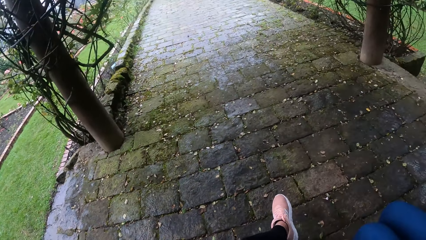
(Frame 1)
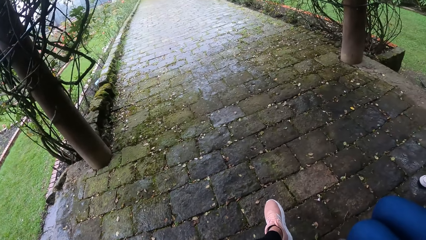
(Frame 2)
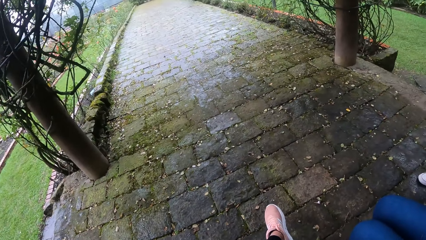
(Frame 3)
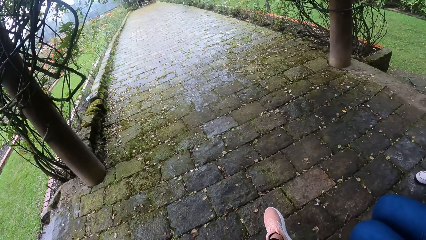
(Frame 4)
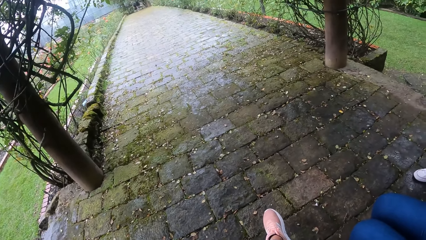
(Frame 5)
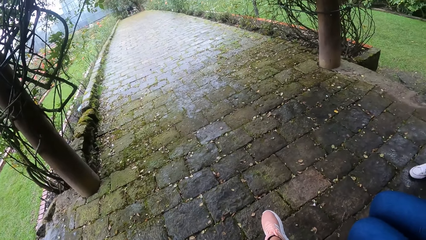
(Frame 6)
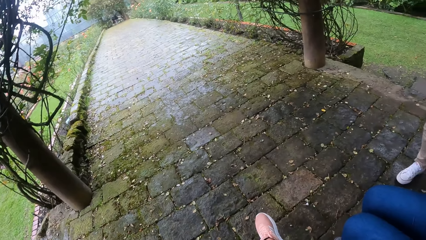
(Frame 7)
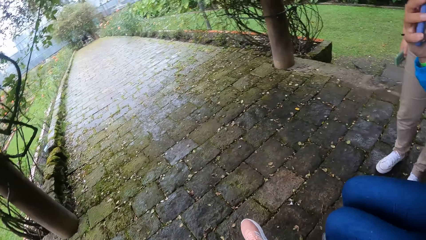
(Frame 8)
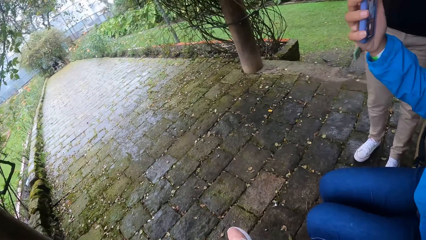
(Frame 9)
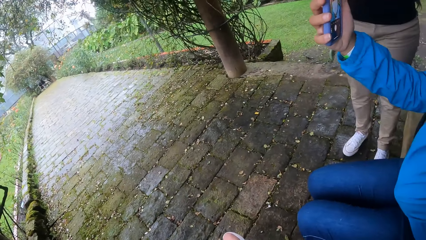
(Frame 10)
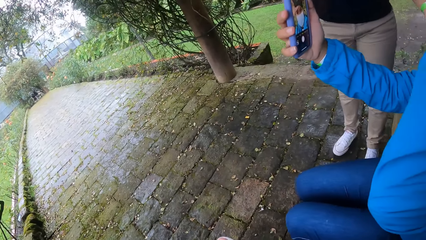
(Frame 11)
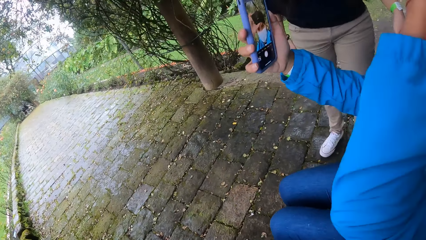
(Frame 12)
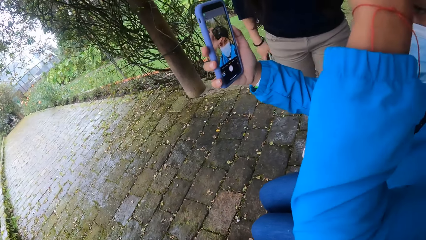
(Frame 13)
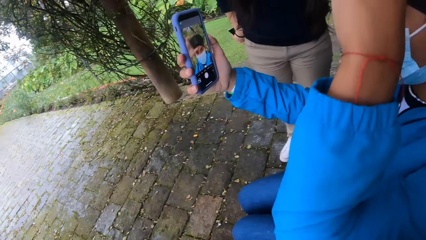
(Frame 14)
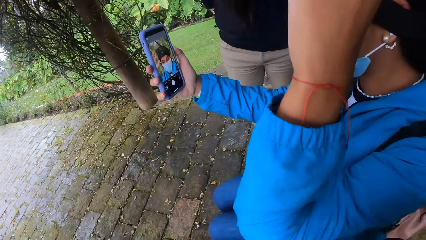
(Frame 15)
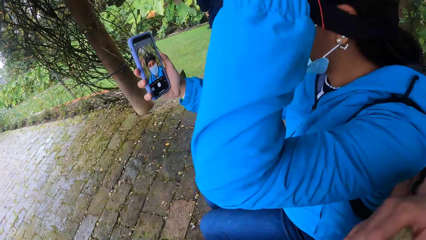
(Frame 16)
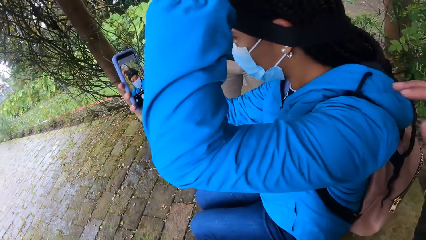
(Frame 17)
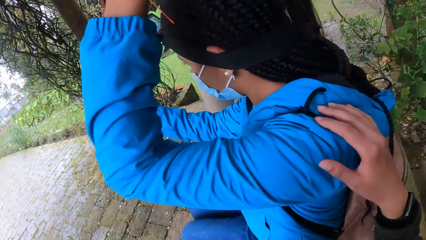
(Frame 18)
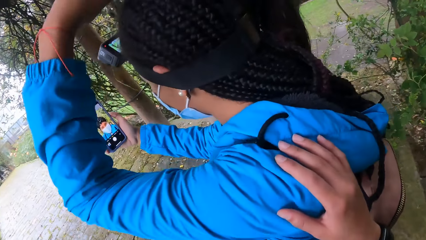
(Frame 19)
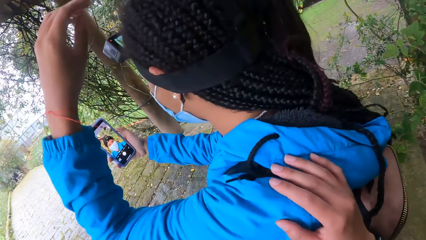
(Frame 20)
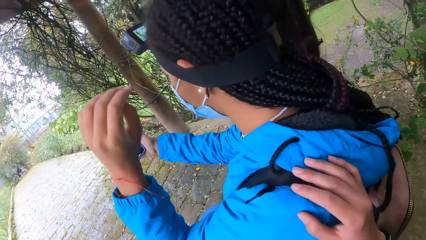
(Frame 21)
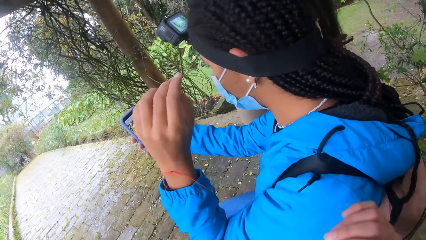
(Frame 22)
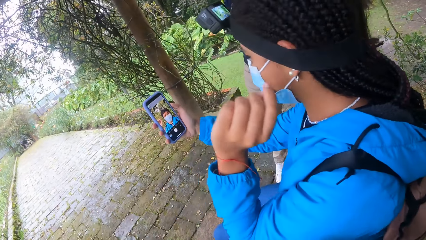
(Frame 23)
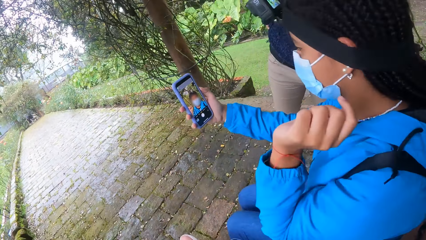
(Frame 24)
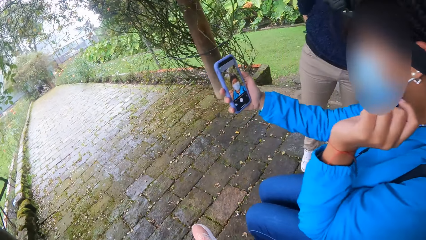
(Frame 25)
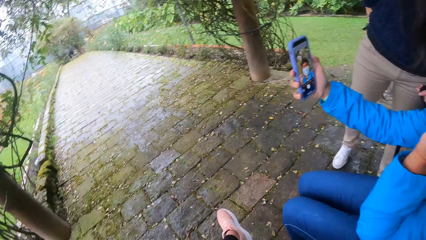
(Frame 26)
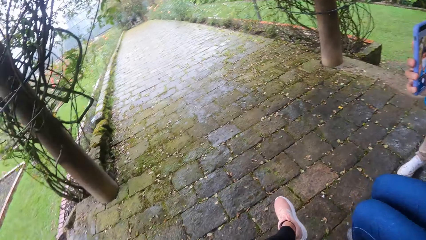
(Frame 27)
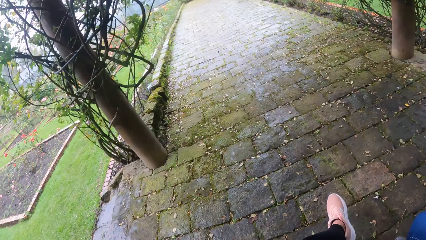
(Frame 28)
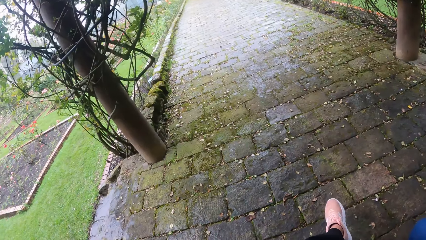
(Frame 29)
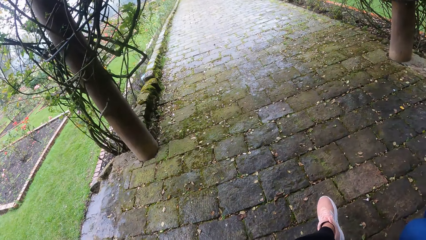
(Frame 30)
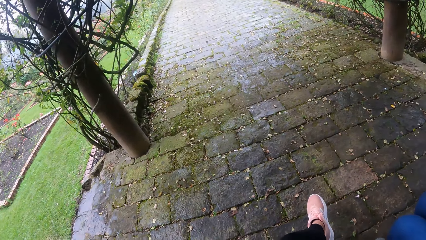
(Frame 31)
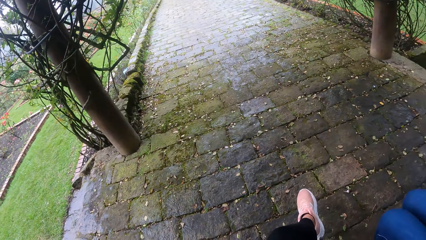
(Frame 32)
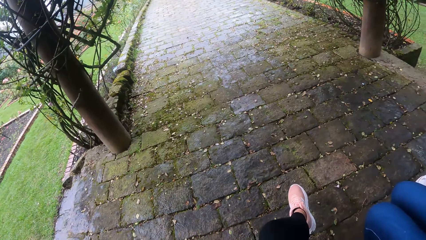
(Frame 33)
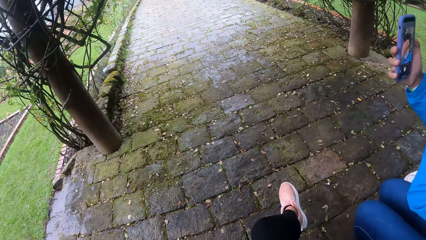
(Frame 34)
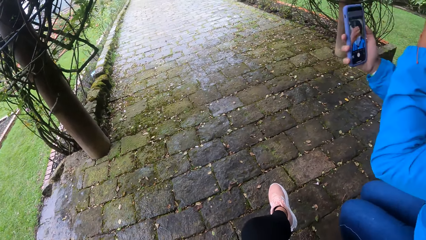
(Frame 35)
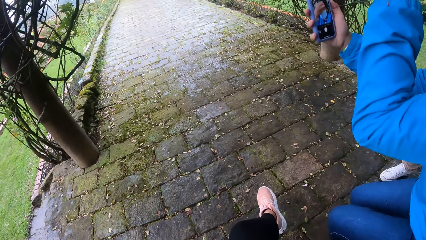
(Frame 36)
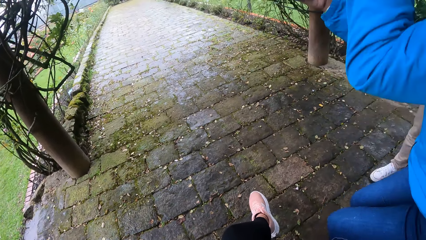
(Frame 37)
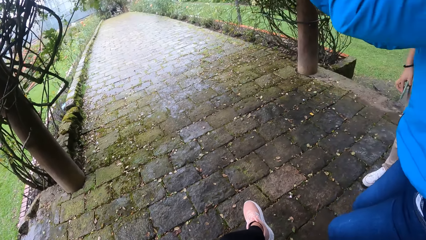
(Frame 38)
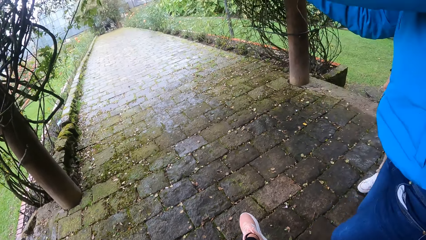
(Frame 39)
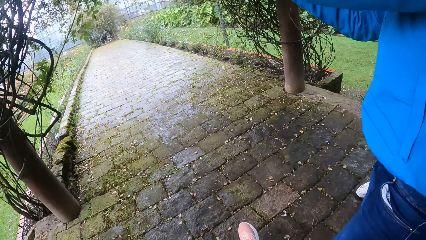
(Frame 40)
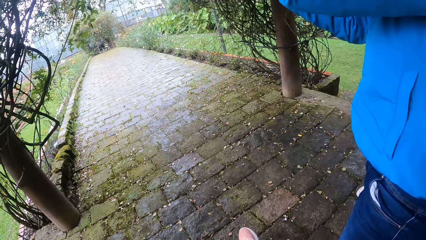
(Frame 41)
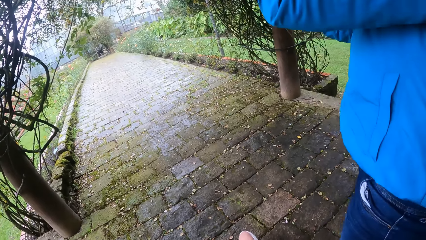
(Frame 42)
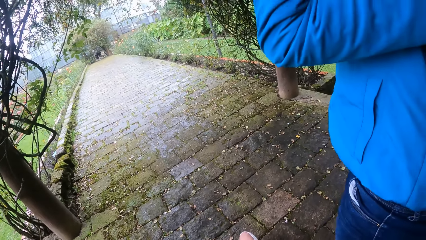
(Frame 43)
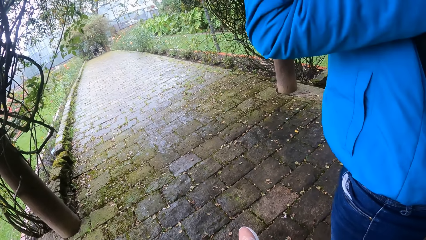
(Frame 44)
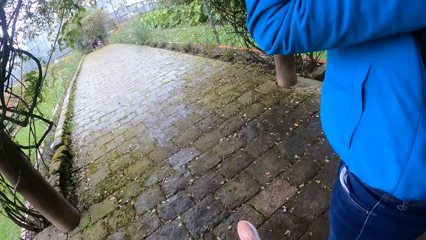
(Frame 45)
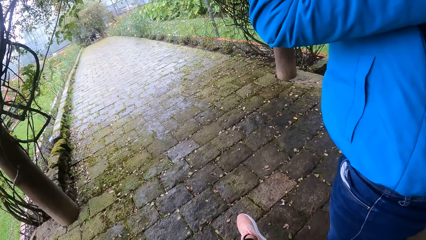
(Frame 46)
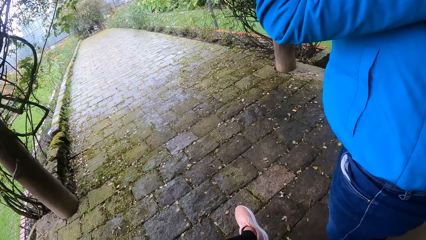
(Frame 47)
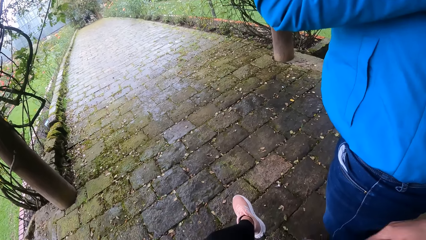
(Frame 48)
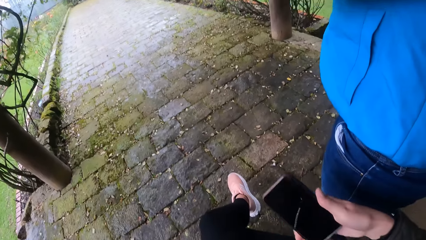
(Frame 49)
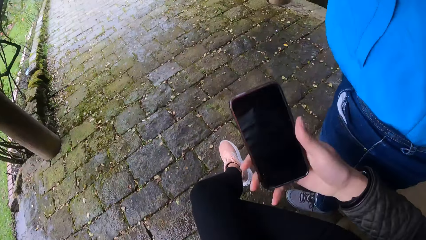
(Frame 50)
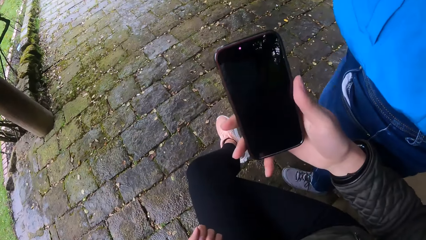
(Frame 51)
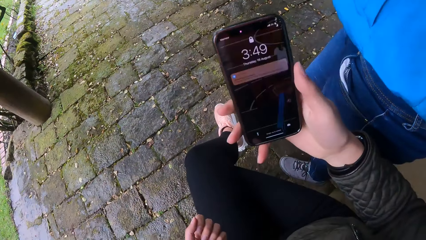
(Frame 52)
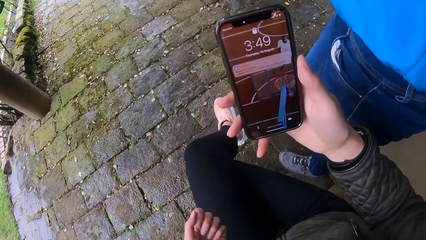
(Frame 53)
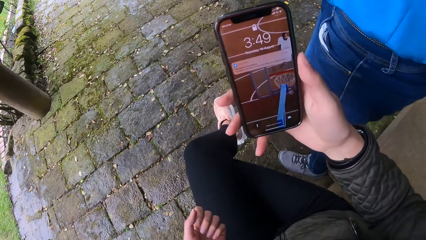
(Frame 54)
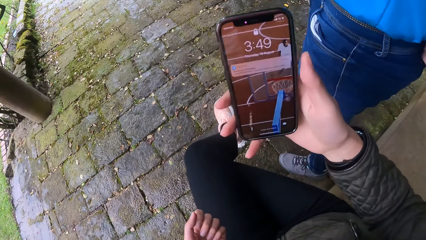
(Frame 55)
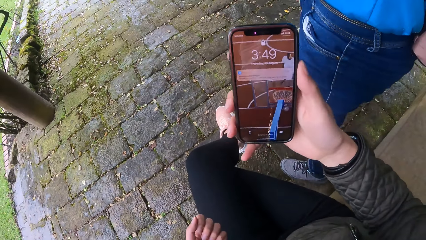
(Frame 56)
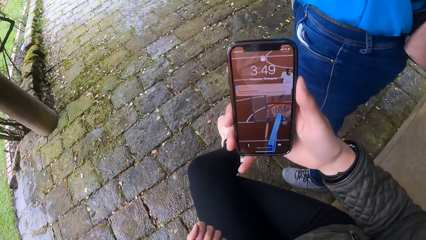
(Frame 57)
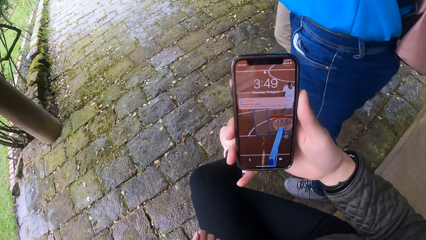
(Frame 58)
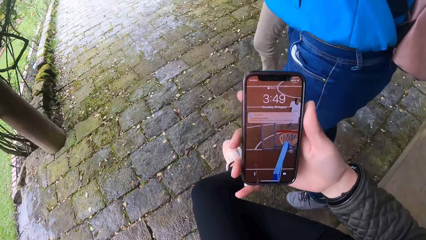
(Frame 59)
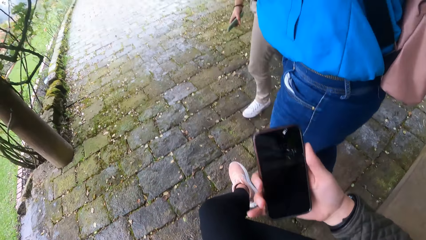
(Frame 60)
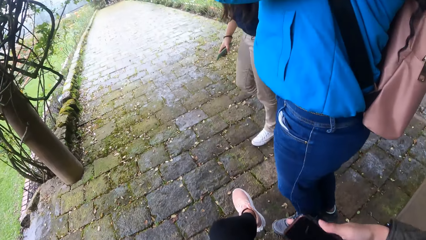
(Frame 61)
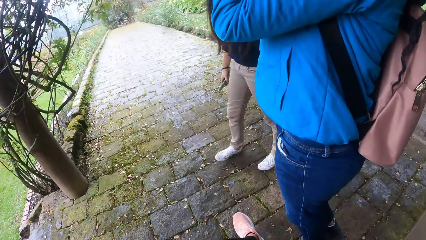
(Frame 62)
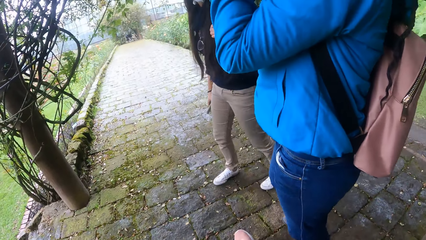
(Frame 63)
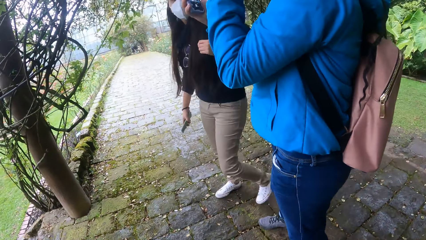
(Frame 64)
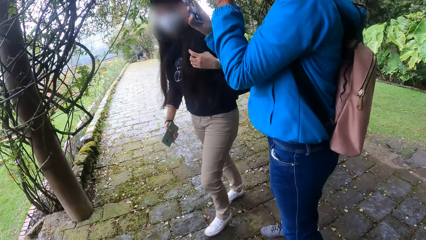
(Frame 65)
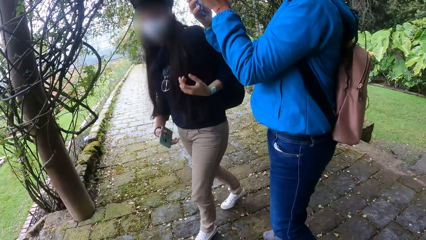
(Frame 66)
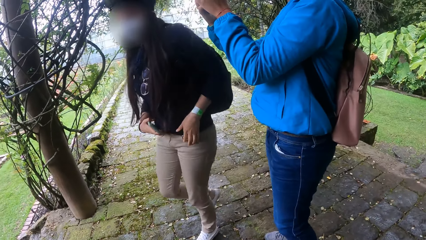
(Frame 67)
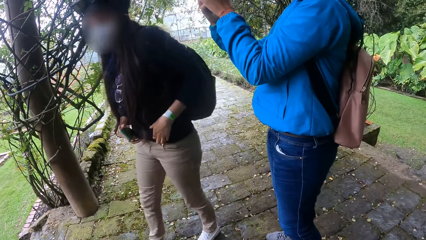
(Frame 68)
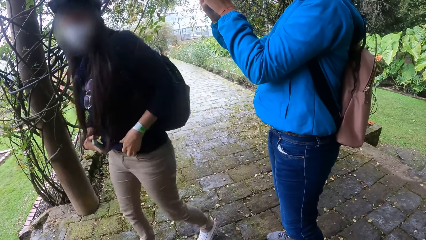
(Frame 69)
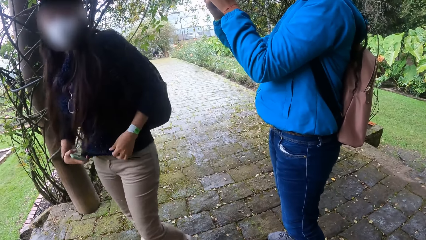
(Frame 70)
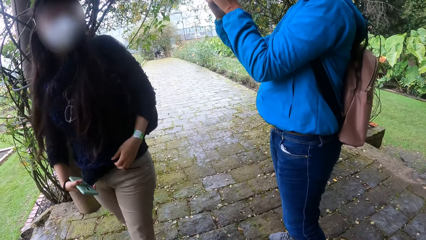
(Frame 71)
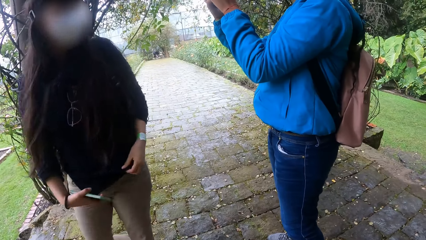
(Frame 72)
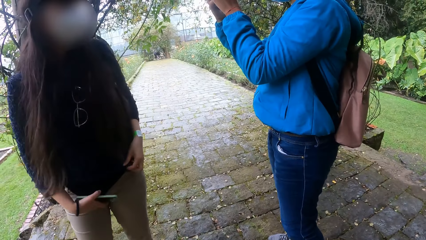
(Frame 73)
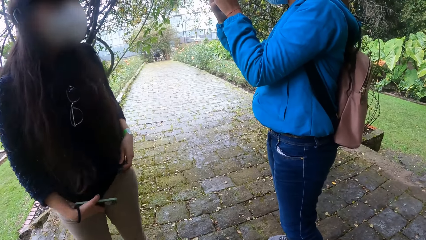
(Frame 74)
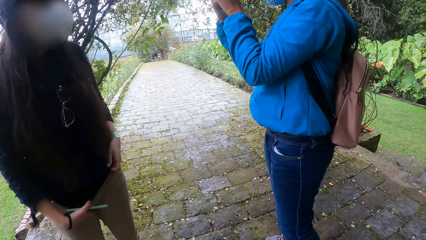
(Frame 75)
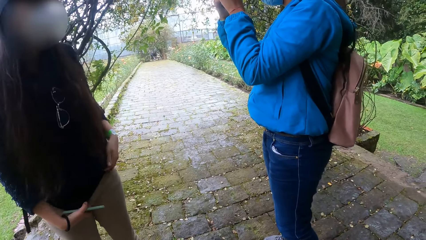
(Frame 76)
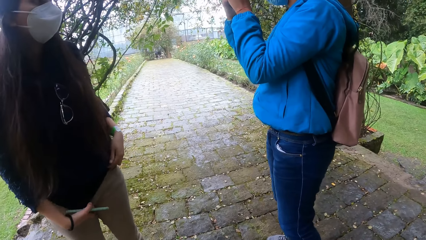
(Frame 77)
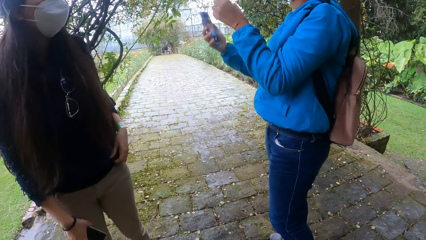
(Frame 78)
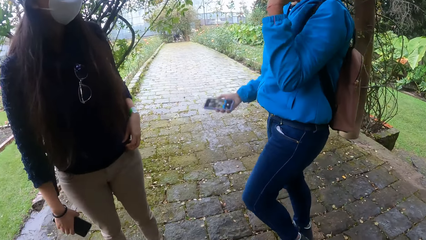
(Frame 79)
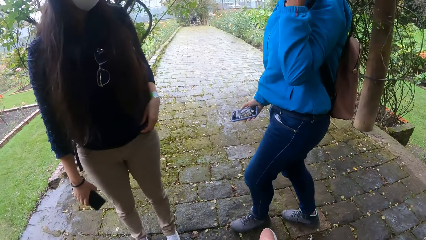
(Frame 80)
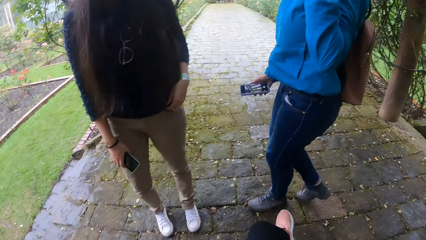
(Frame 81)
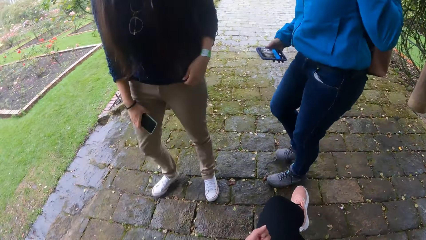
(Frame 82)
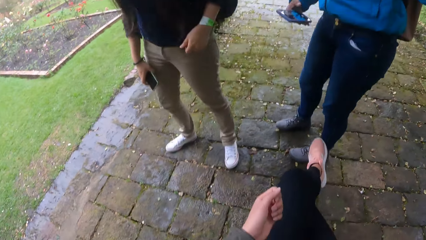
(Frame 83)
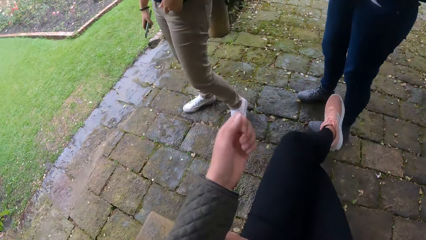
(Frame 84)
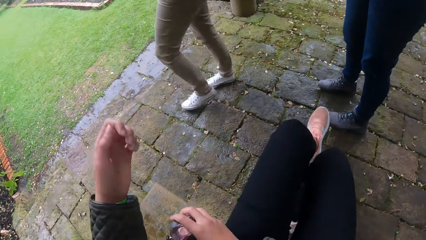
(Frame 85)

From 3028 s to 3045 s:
A woman touches her hair with her left hand. The camera wearer places her right hand on the woman's left shoulder. The woman stands from a chair. The camera wearer presses a phone with her right hand. She puts the phone in the pocket. Another woman adjusts her top with both hands.
